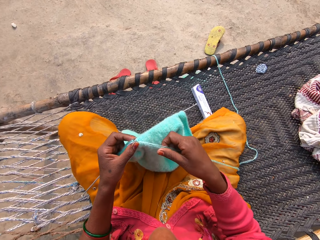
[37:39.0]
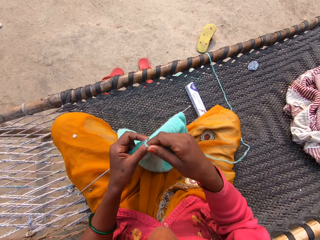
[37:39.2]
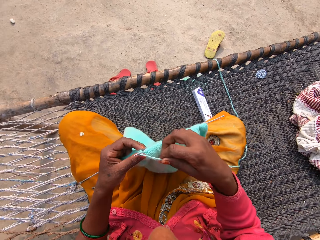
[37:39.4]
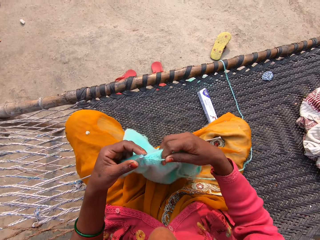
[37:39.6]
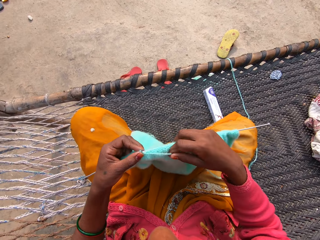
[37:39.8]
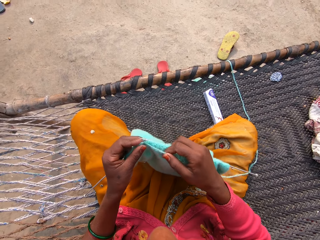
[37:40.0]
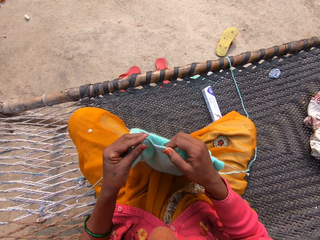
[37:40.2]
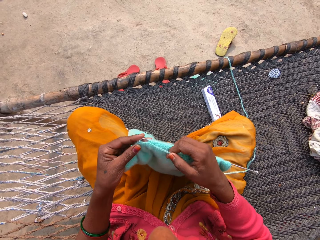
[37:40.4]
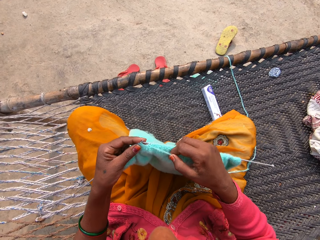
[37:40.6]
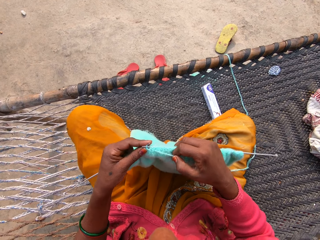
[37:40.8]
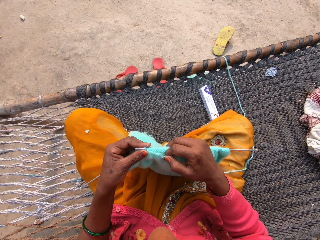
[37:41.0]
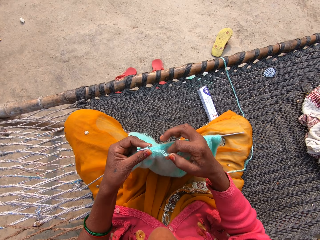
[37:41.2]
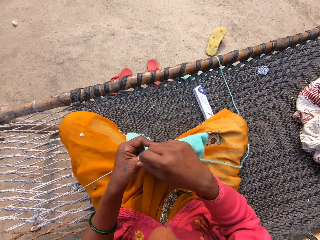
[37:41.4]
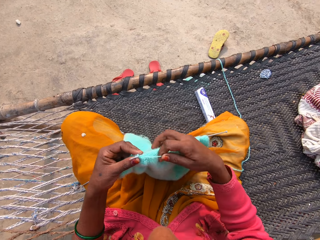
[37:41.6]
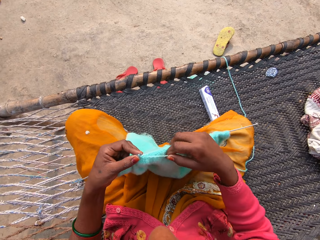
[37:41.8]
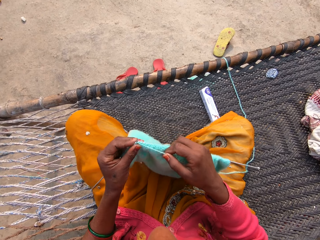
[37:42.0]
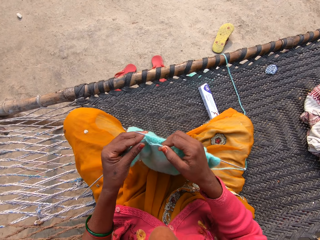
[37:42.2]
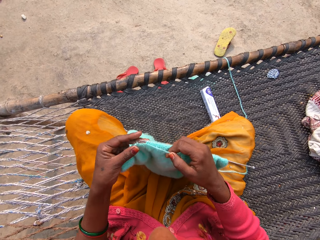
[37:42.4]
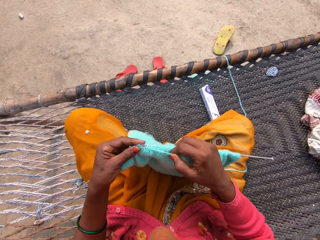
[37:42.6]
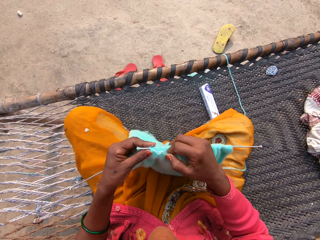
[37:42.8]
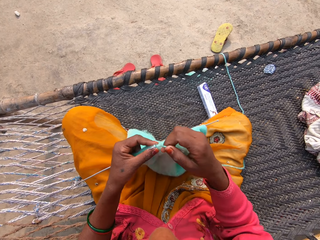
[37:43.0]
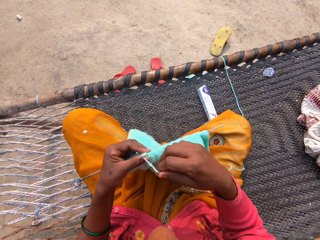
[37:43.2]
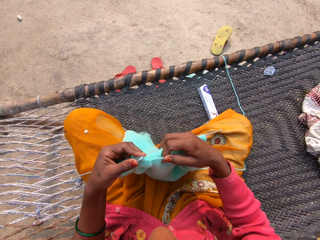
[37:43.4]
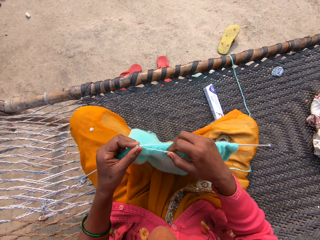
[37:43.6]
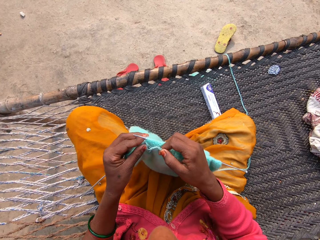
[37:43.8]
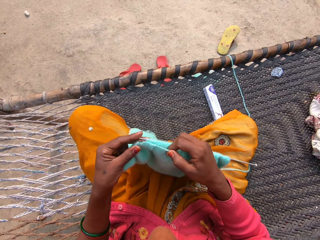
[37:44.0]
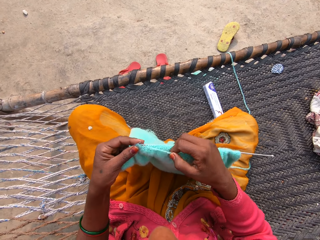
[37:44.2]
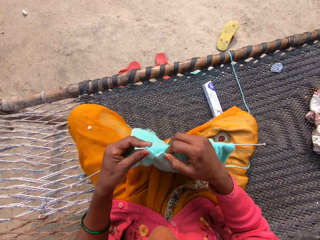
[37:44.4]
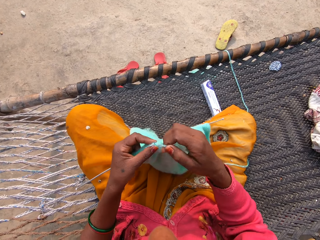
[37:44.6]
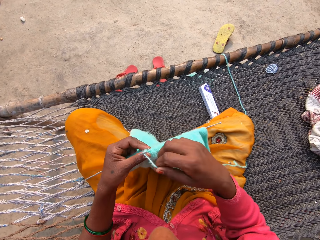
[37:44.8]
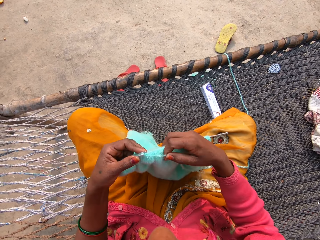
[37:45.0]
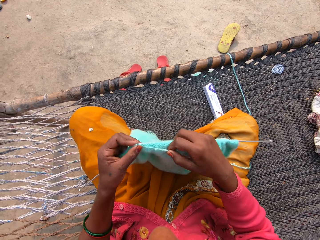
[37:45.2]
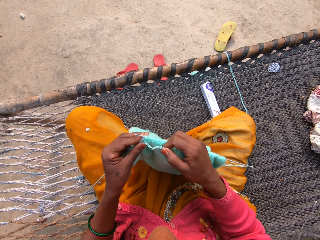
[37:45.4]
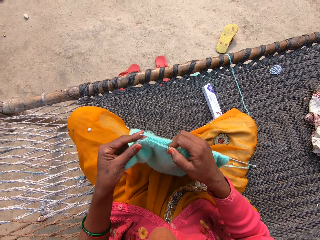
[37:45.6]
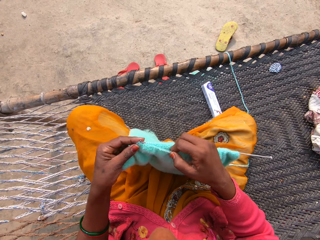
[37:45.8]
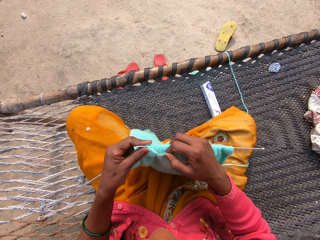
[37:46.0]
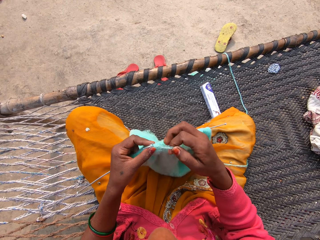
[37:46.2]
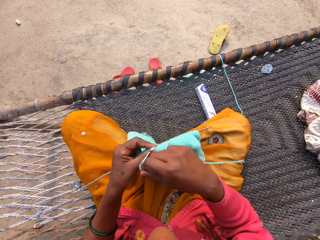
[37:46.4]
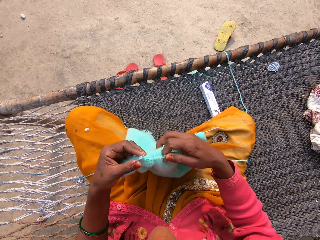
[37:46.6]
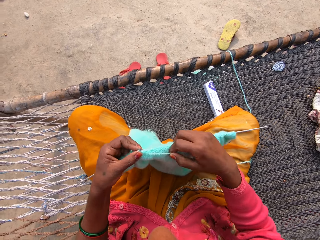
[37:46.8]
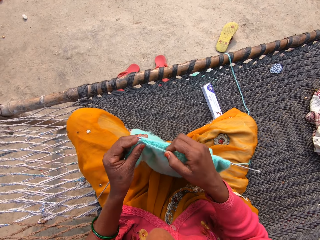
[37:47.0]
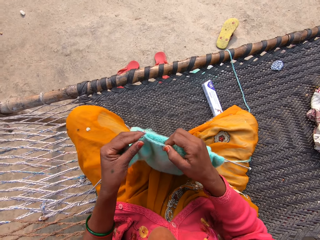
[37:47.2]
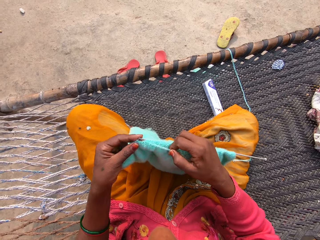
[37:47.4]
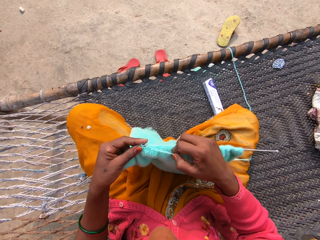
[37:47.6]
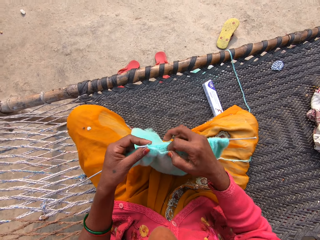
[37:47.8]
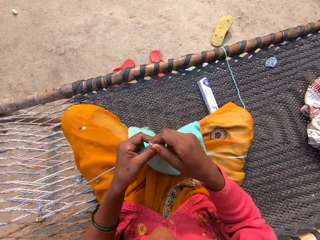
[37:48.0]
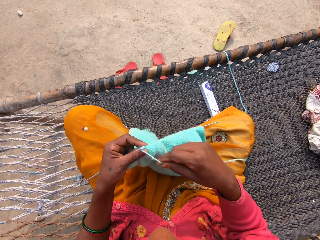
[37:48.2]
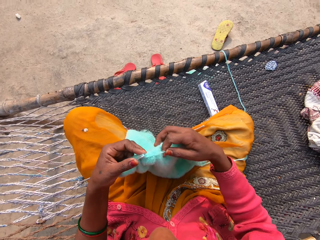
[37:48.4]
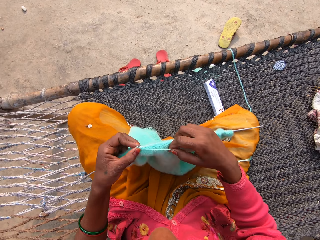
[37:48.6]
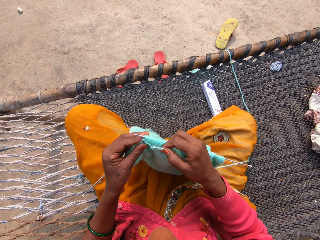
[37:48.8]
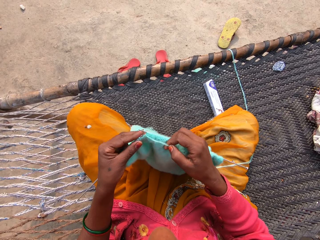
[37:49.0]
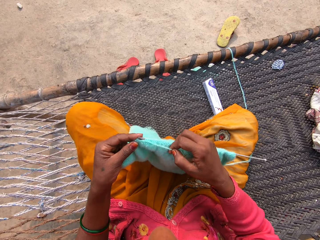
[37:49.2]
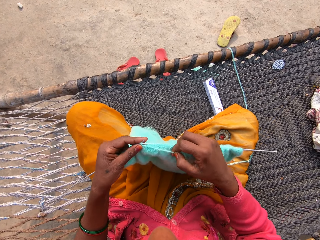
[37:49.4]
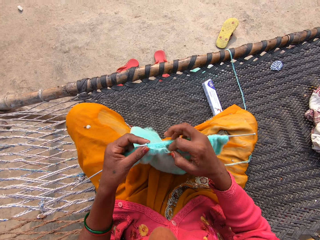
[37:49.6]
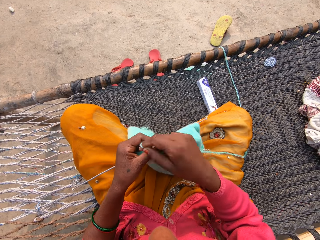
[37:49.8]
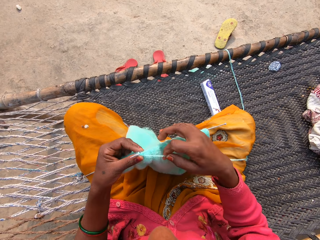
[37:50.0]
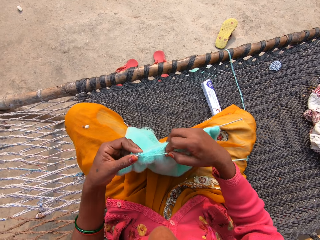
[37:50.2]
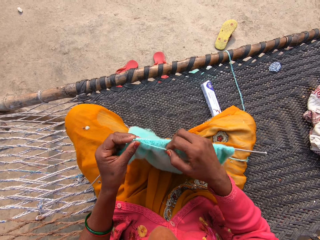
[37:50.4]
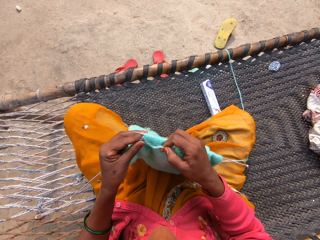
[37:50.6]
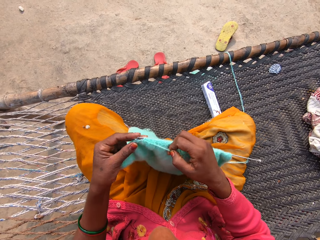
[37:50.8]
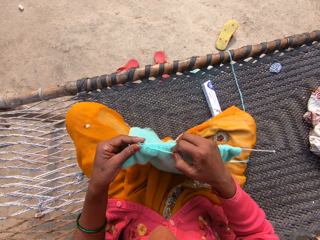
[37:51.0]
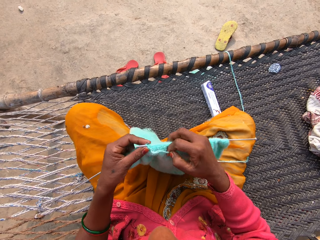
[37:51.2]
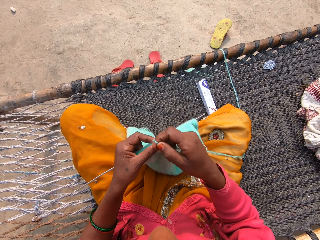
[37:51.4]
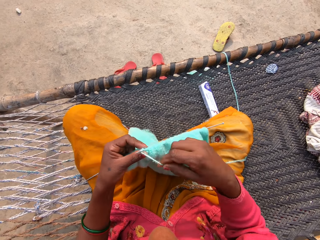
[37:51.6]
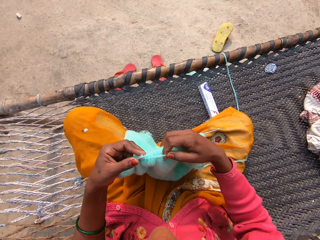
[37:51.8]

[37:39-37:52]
The camera wearer drops the yarn on her lap. She loops the yarn on a knitting needle. She knits the fabric with two knitting pins and yarn on a rattan mat. She loops the yarn on the knitting needle and knits the fabric with the knitting needle. She loops the yarn on the knitting needle and knits the fabric with the knitting needle. She loops the yarn on the knitting needle and knits the fabric with the knitting needle. She loops the yarn on the knitting needle and knits the fabric with the knitting needle. She loops the yarn on the knitting needle and knits the fabric with the knitting needle. She loops the yarn on the knitting needle and knits the fabric with the knitting needle.

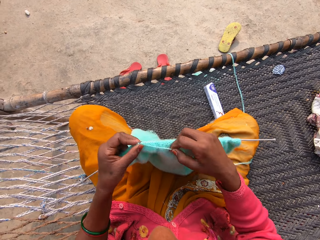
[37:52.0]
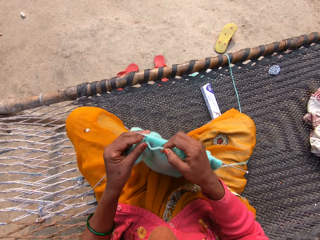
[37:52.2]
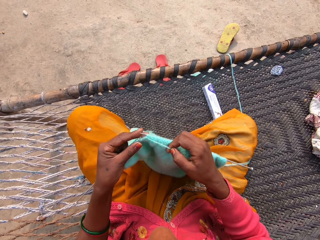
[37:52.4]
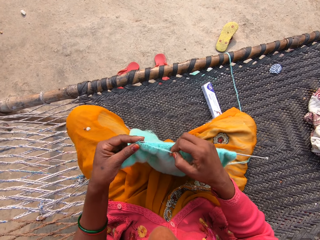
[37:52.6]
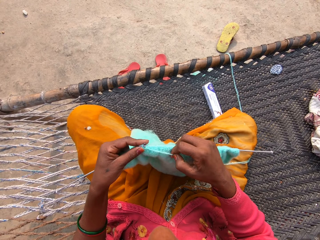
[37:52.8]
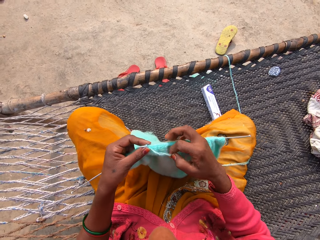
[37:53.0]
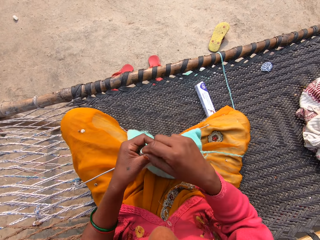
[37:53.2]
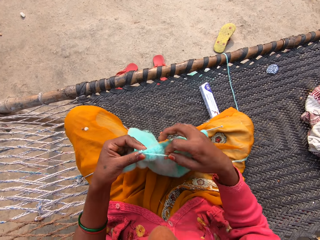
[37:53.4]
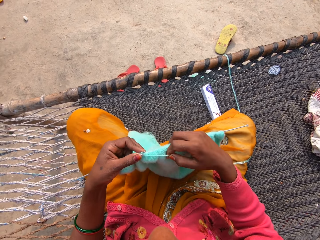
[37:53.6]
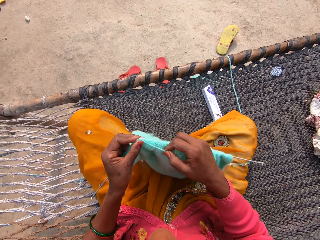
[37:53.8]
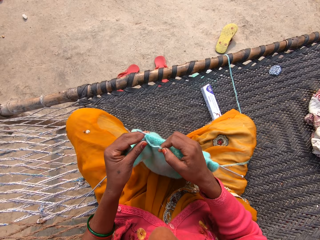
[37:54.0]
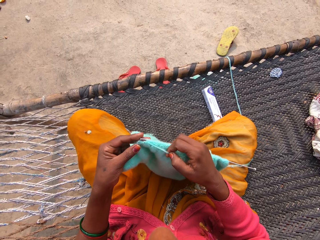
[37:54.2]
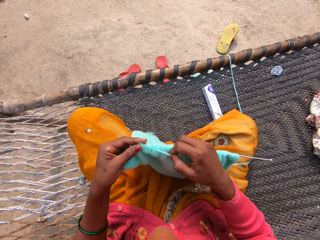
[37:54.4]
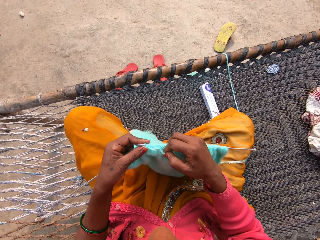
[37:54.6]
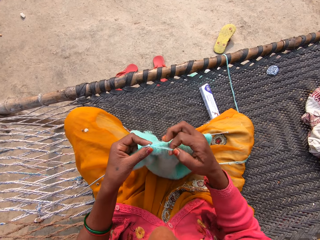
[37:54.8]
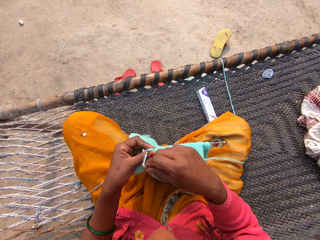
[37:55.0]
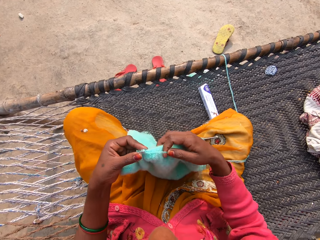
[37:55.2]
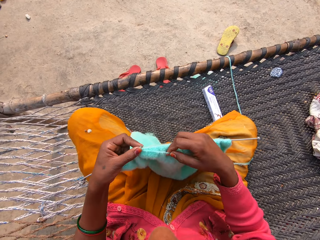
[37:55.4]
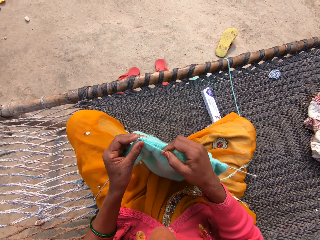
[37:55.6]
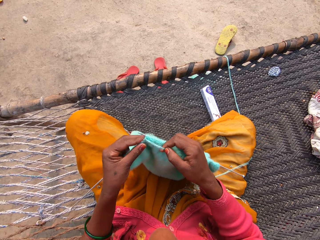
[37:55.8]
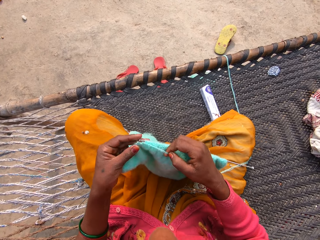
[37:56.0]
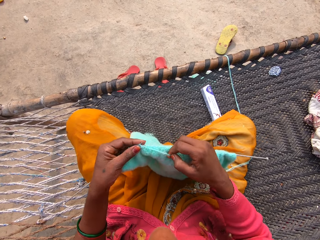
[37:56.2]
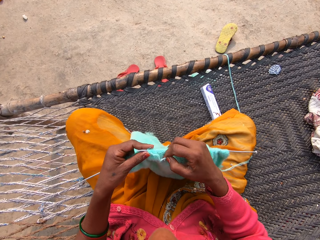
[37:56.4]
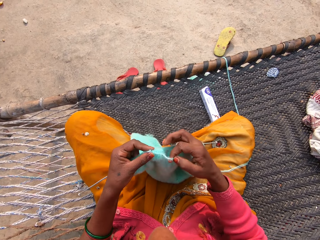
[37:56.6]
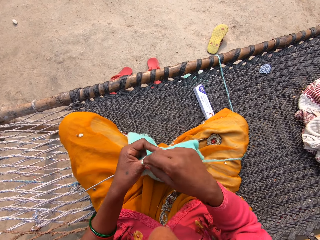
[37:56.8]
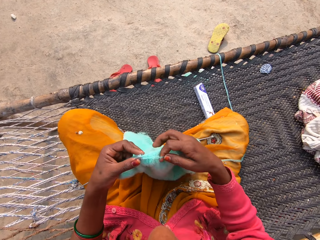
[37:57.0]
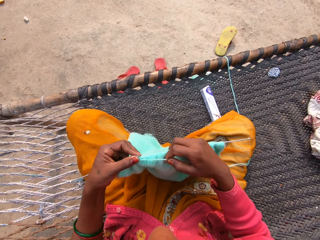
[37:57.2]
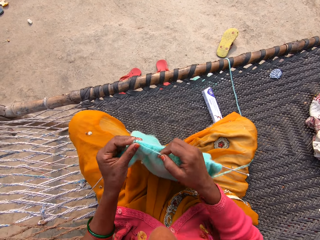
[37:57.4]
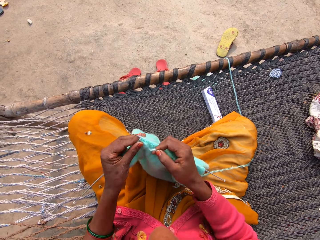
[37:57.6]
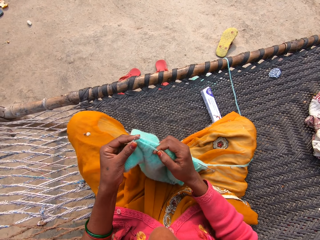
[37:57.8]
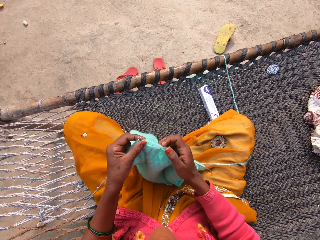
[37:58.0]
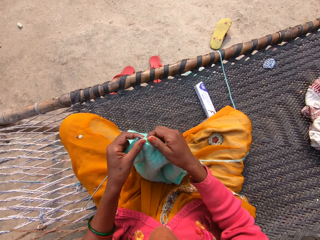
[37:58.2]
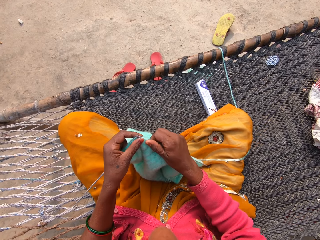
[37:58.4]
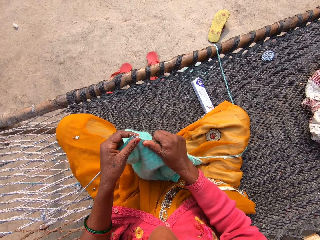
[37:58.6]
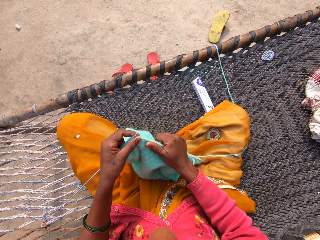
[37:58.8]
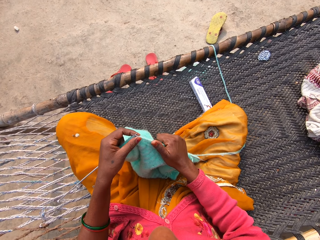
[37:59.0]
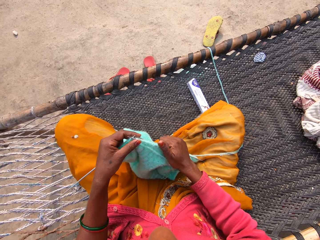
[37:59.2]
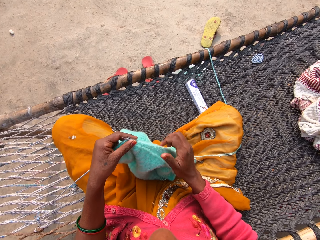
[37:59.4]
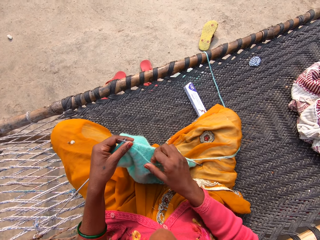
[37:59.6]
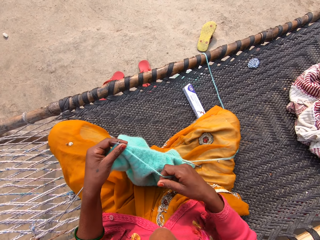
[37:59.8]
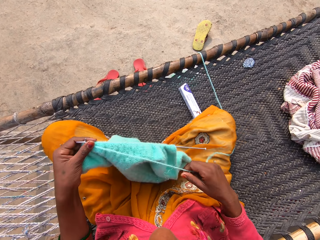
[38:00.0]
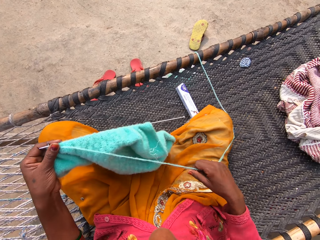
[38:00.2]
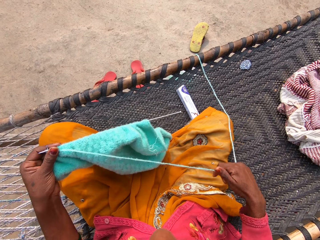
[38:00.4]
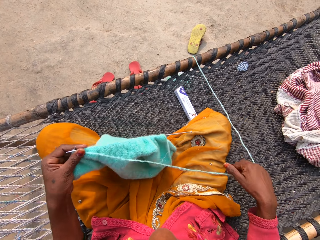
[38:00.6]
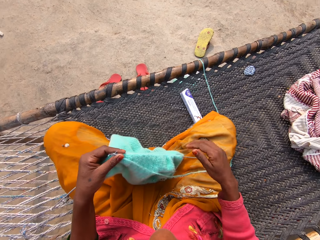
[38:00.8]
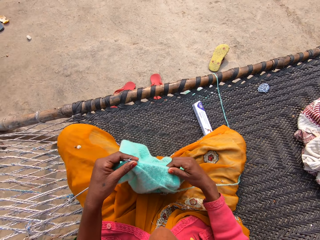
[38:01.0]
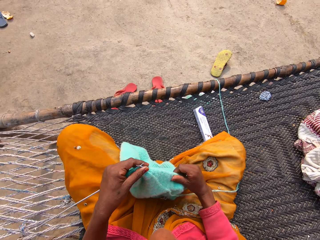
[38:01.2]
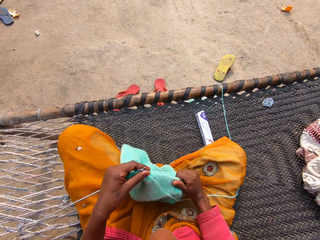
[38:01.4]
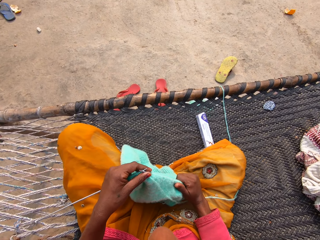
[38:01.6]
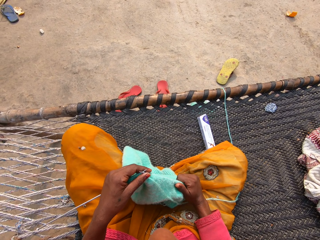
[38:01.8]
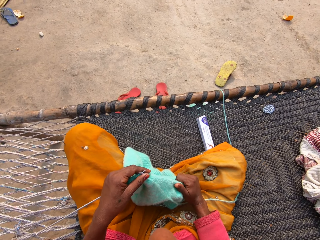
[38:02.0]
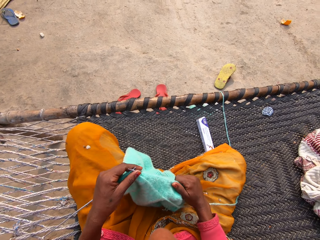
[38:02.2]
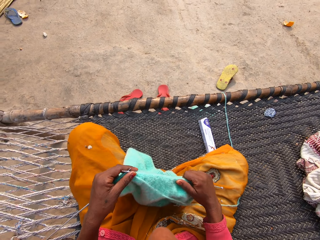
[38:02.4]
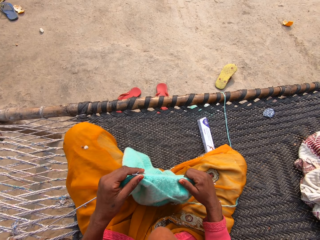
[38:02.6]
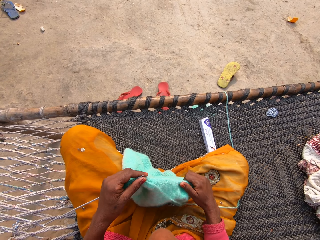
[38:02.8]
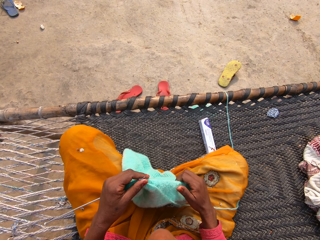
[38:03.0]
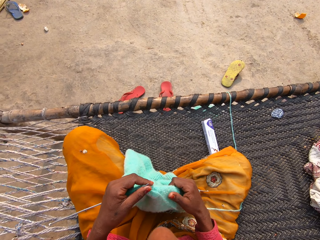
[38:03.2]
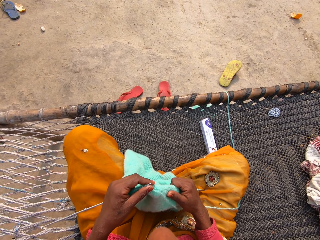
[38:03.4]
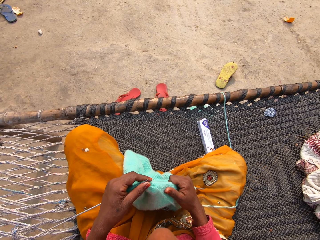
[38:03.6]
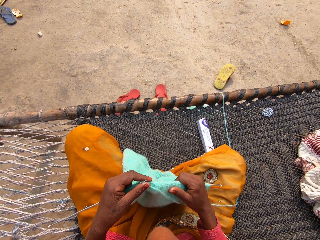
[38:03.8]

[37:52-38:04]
The camera wearer loops the yarn on a knitting needle and knits the fabric with the knitting needle. She loops the yarn on the knitting needle and knits the fabric with the knitting needle. She loops the yarn on the knitting needle and knits the fabric with the knitting needle. She loops the yarn on the knitting needle and knits the fabric with the knitting needle. She holds the fabric with her right hand. She holds the knitting pins and yarn with her left hand and adjusts the unknitted yarn with her right hand. She holds the fabric with her right hand.
